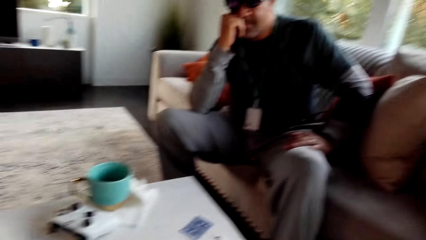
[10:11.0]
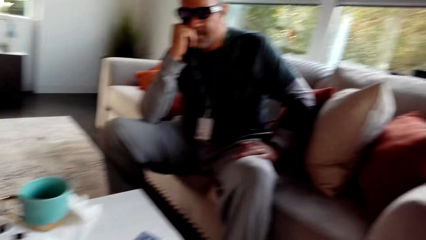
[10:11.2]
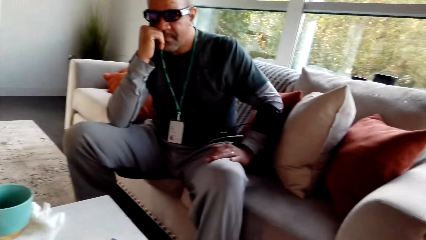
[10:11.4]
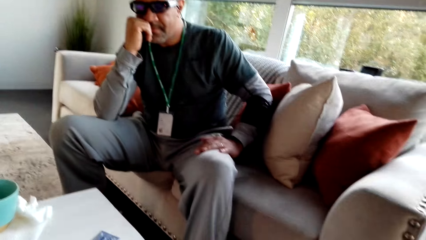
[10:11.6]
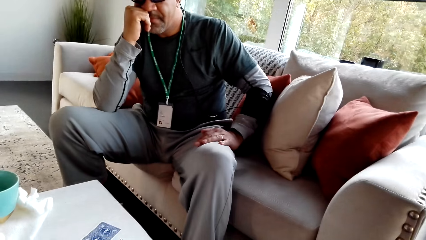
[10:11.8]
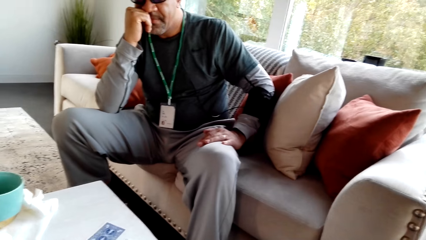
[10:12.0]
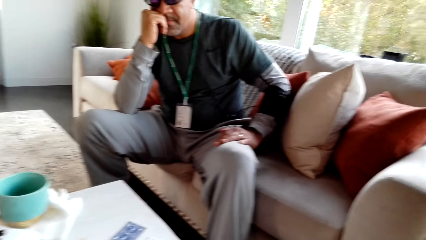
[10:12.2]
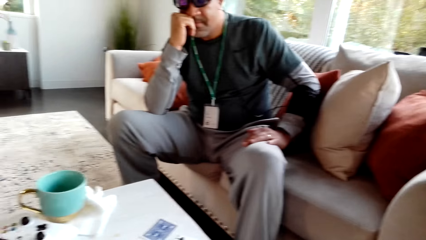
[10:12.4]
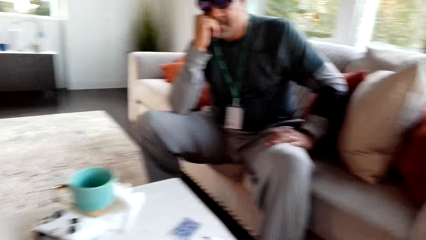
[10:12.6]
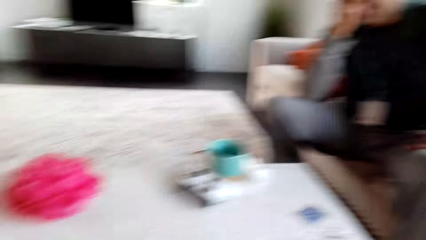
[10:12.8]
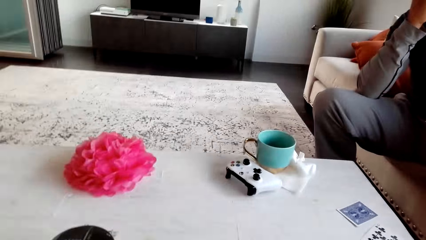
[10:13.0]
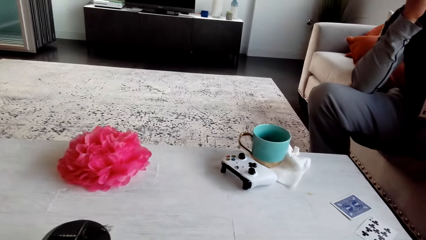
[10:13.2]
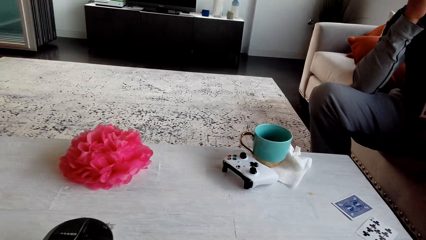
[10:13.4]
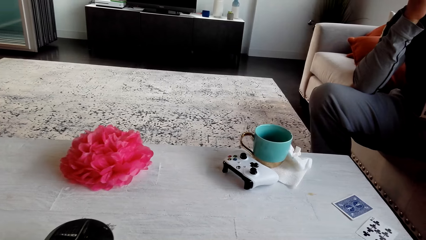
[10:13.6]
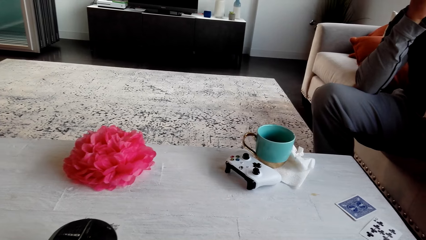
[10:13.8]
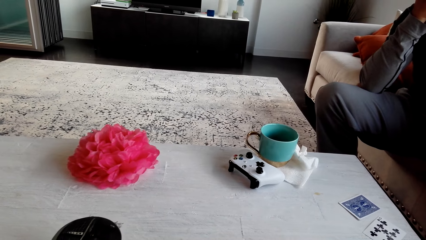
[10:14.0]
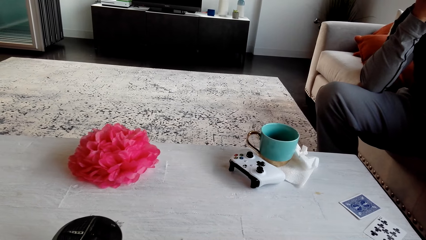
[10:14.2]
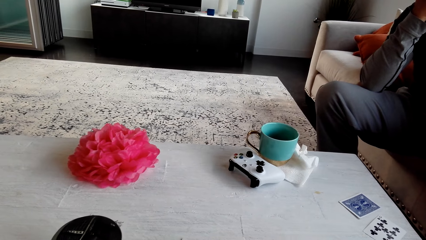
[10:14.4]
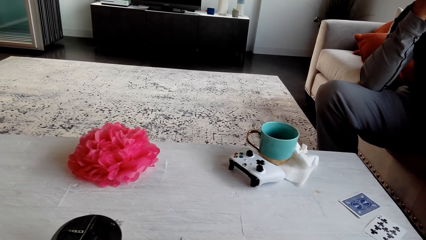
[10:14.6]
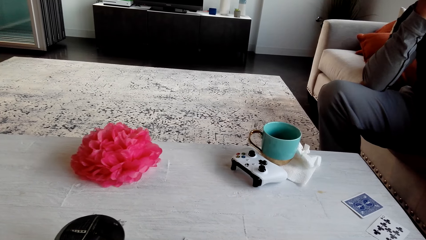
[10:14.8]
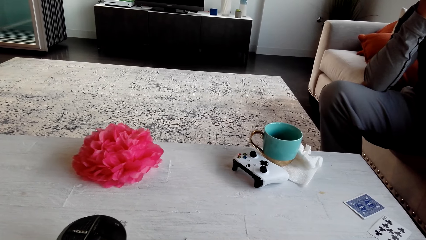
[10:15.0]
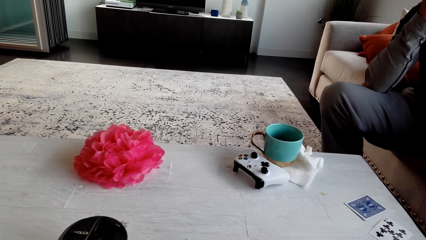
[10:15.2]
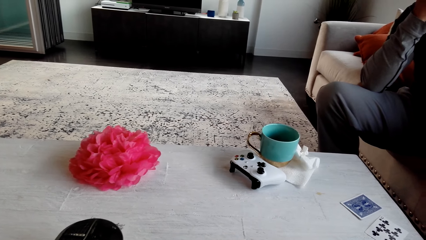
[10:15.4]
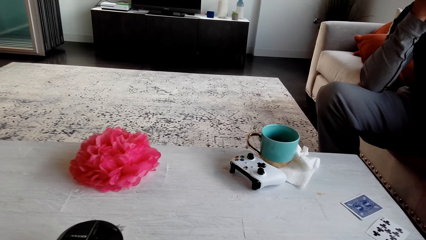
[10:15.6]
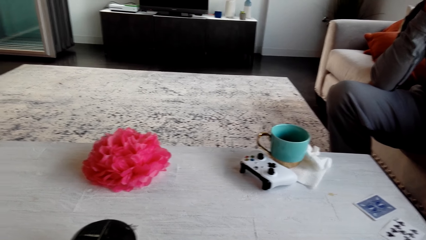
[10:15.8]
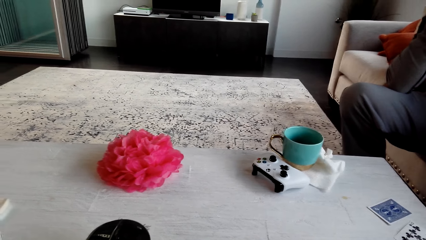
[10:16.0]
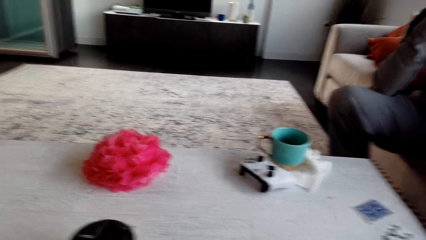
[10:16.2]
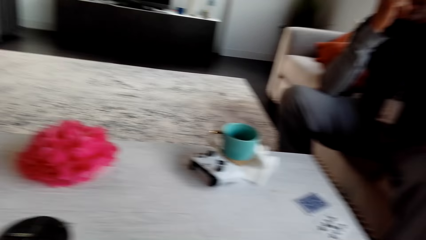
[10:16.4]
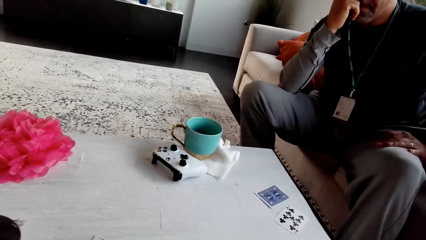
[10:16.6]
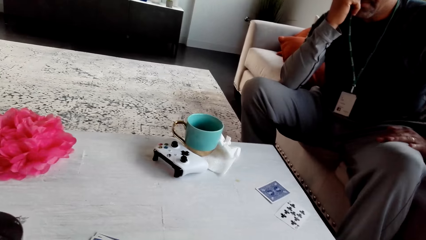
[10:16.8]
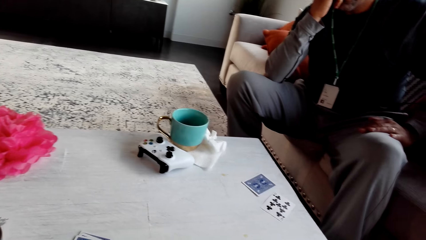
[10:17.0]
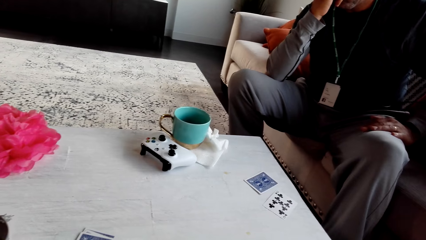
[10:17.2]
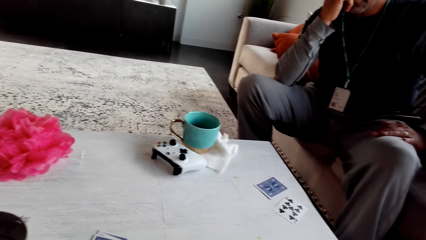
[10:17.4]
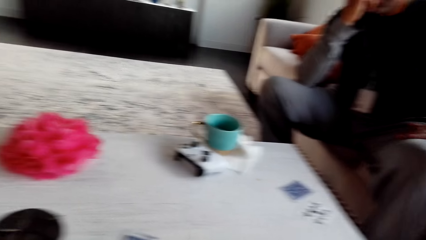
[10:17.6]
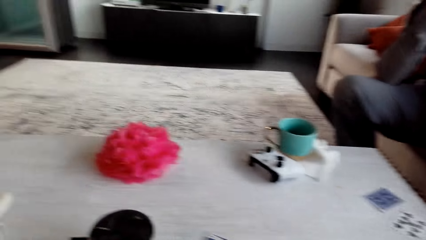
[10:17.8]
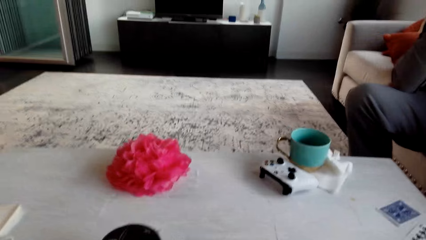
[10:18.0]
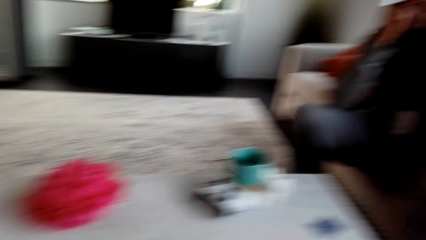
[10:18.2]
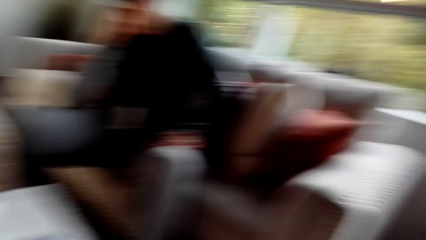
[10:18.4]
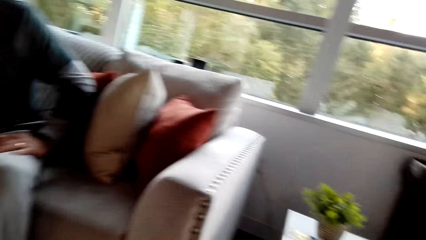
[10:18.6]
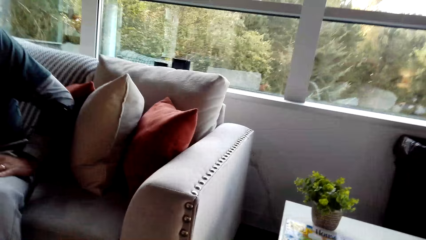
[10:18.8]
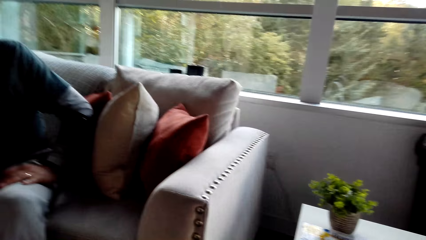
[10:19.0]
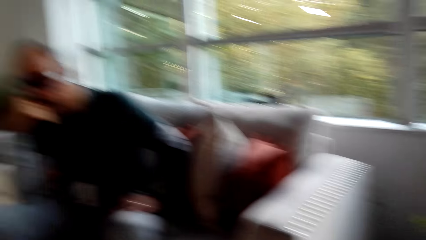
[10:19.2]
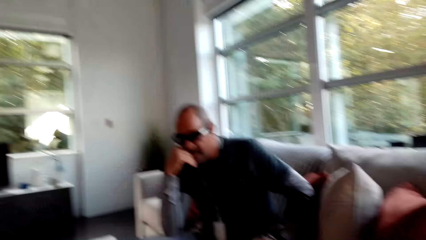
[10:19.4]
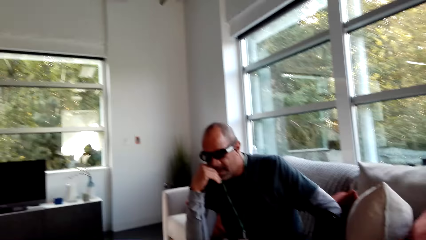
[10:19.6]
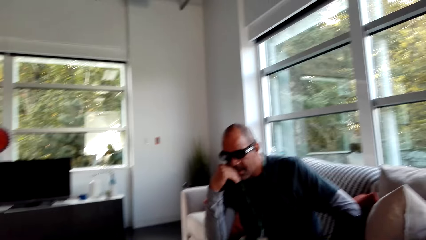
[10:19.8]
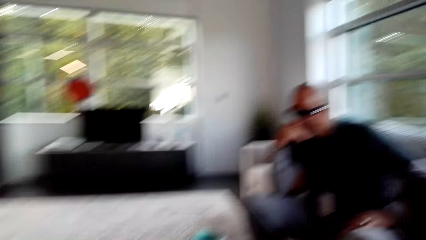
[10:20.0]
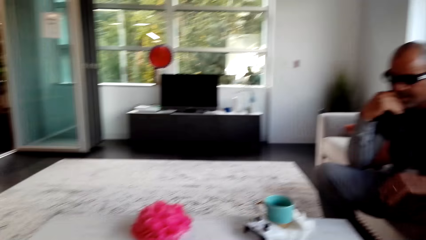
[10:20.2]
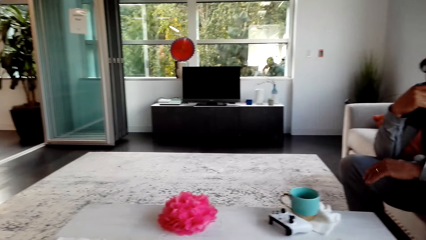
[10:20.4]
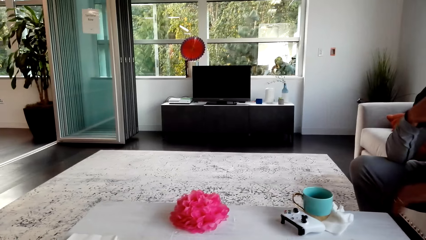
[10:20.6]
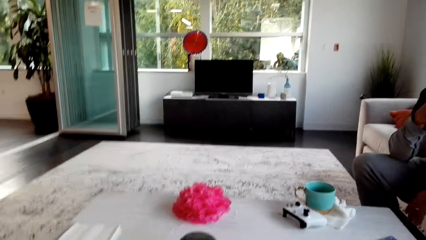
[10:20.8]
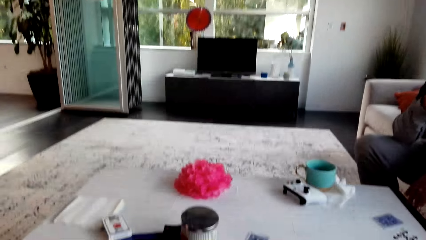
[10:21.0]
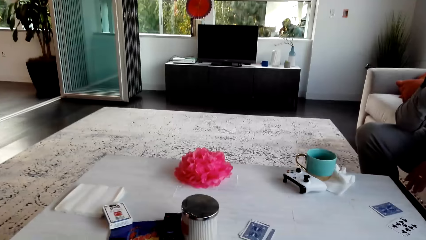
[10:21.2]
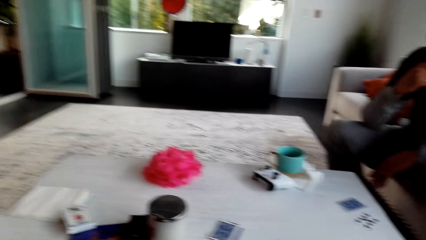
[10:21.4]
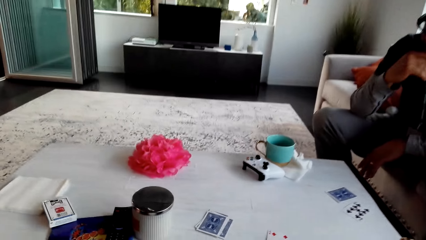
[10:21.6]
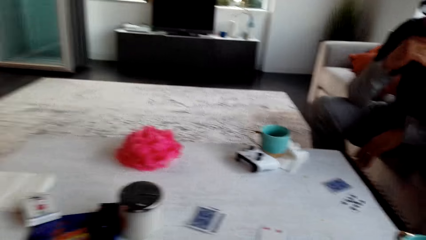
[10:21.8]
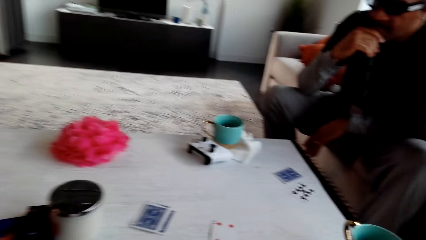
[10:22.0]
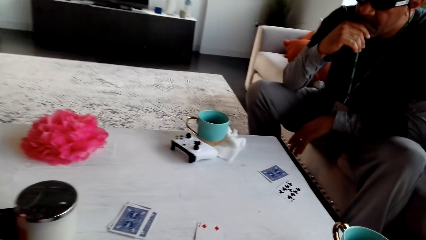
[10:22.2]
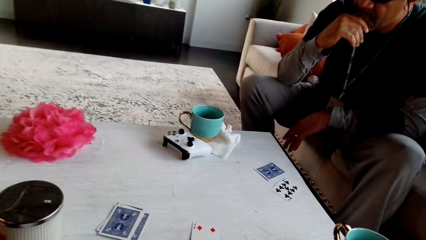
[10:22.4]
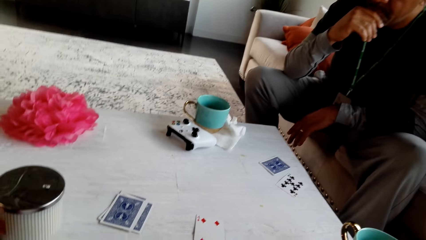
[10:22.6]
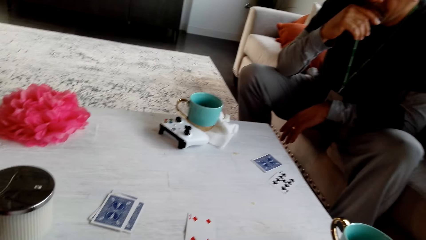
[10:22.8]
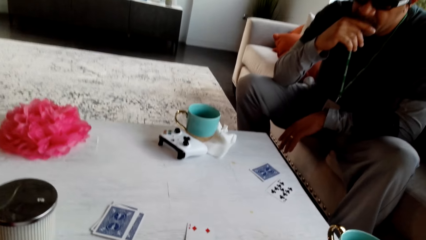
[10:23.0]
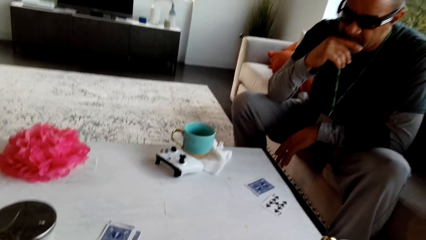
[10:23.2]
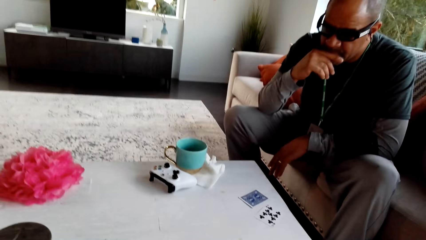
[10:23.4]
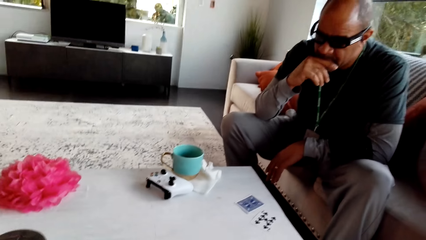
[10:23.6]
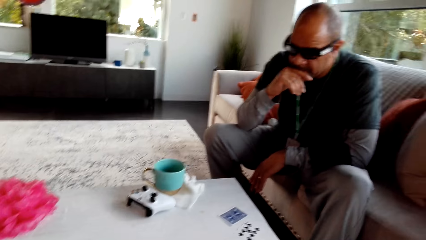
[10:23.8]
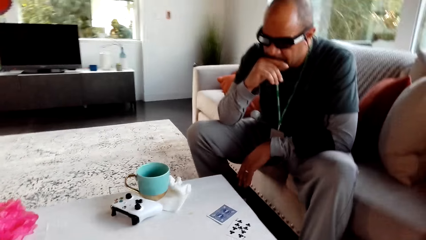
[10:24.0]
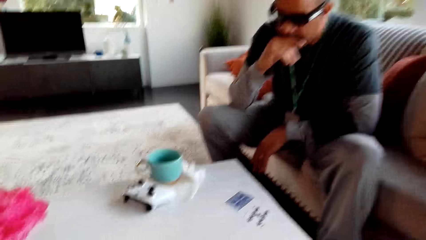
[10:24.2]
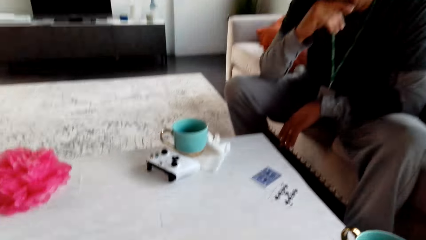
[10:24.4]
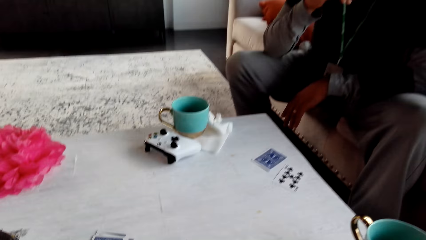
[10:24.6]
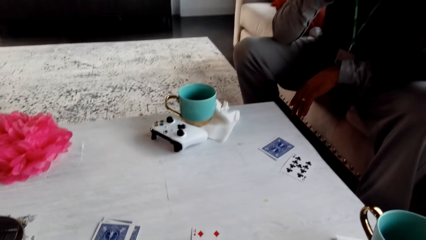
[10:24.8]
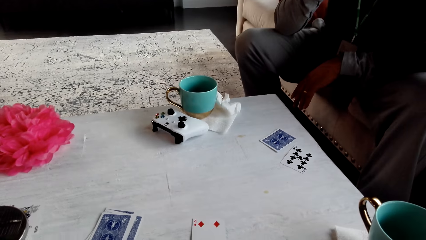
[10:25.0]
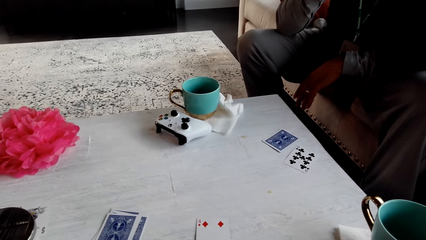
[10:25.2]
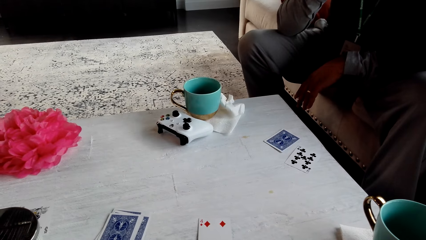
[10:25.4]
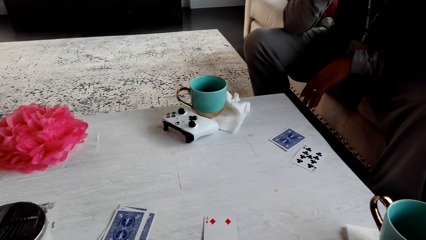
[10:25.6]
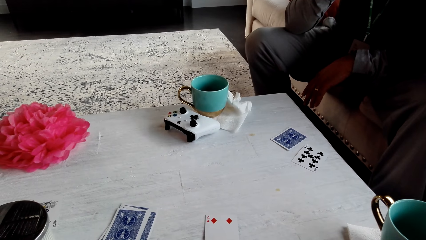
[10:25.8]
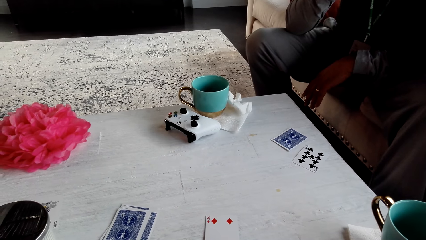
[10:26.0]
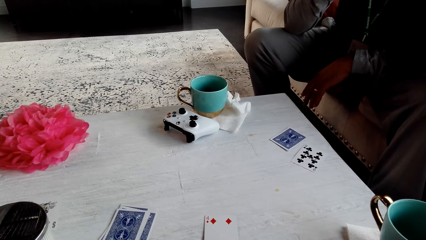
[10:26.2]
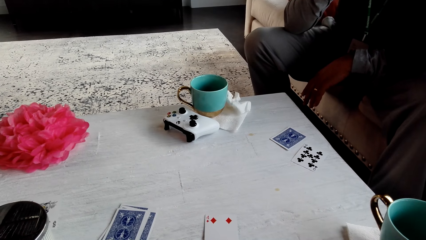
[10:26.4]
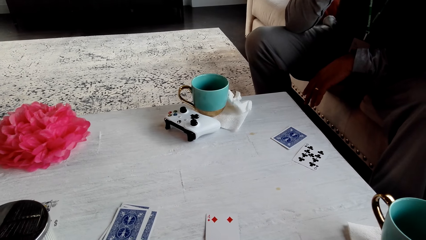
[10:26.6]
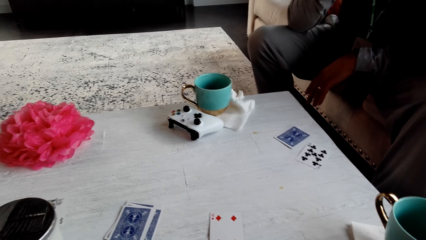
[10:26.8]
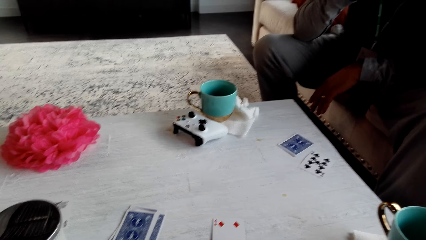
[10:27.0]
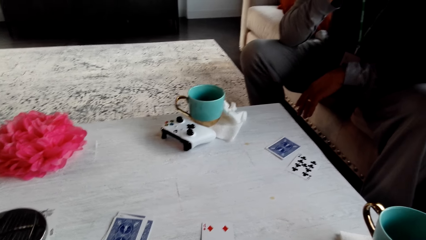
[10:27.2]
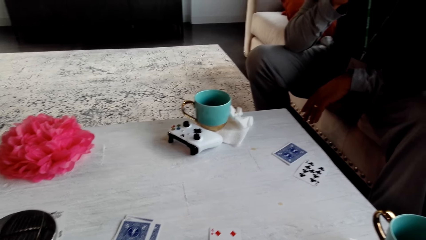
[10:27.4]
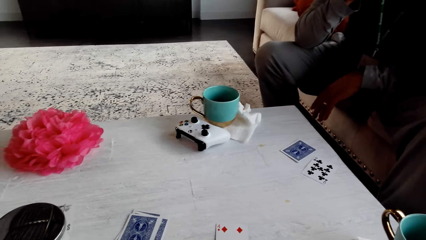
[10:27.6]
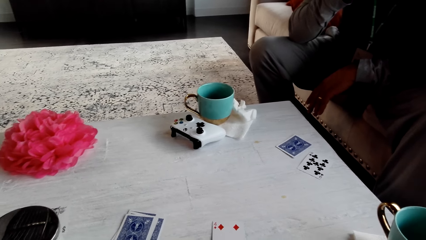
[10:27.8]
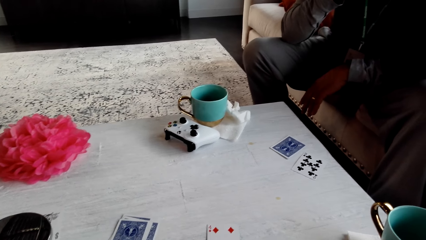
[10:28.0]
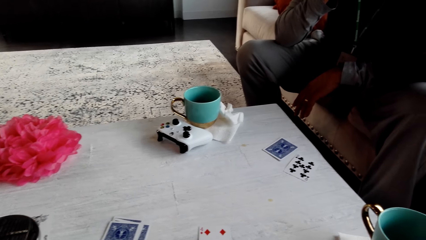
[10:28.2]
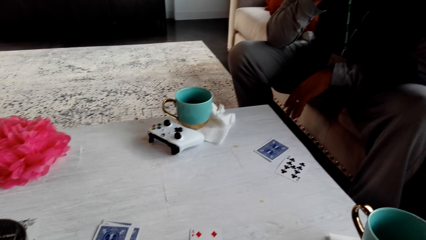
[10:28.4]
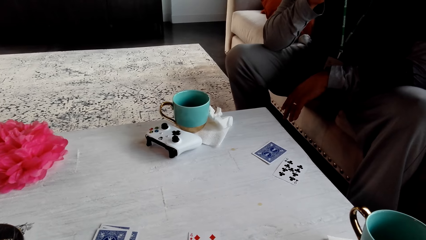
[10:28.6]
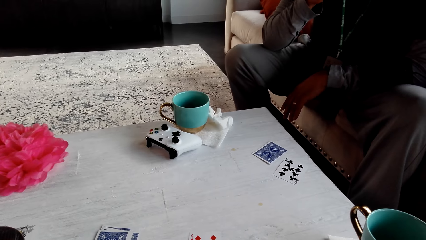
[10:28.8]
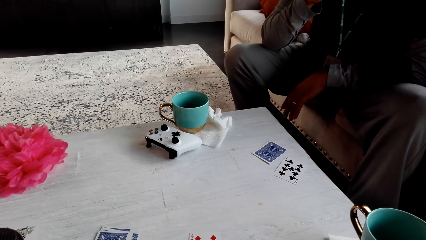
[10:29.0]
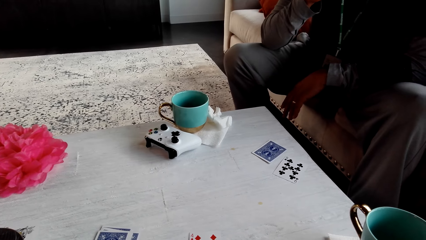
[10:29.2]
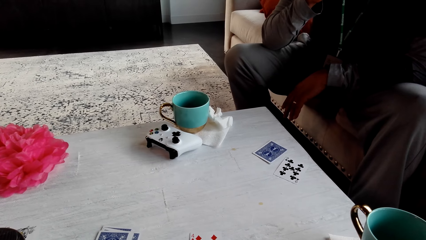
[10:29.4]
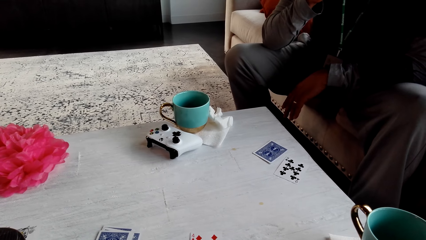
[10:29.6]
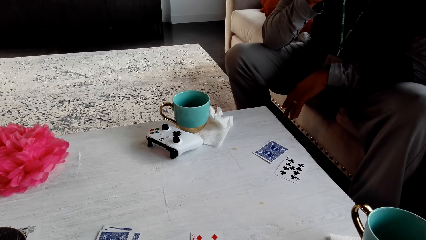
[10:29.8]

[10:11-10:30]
The camera wearer stares at a man. They stare at the table. They look around the apartment. They stare at the table.
